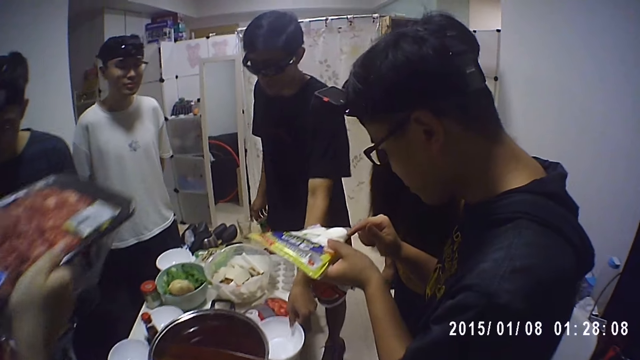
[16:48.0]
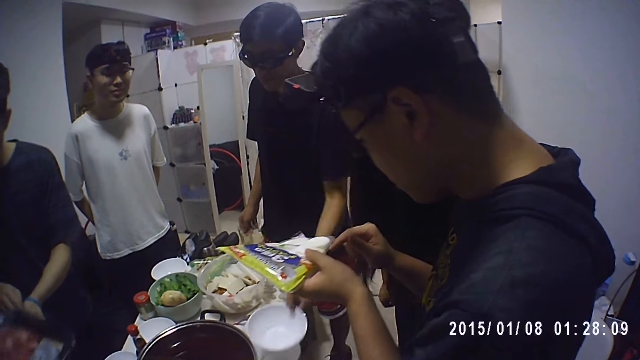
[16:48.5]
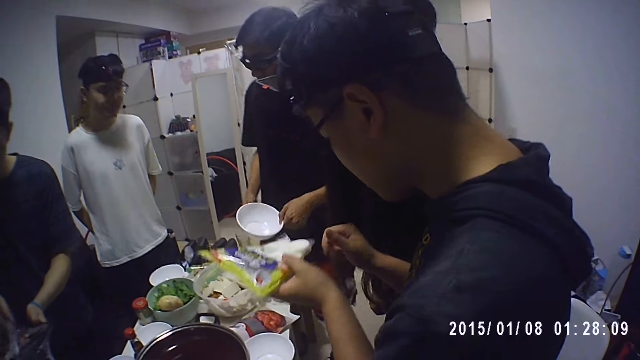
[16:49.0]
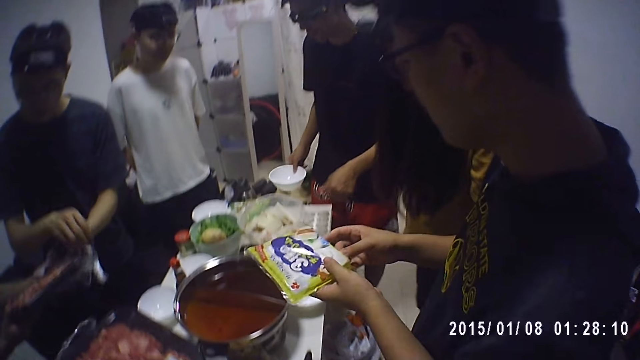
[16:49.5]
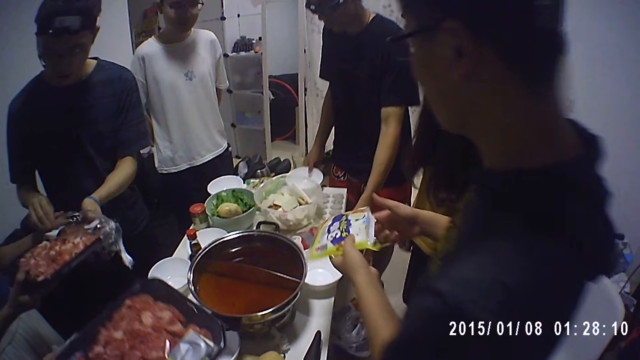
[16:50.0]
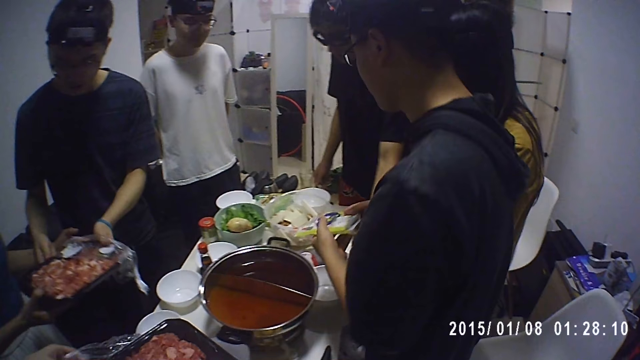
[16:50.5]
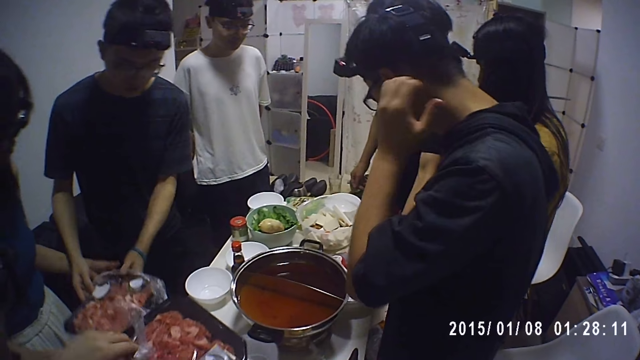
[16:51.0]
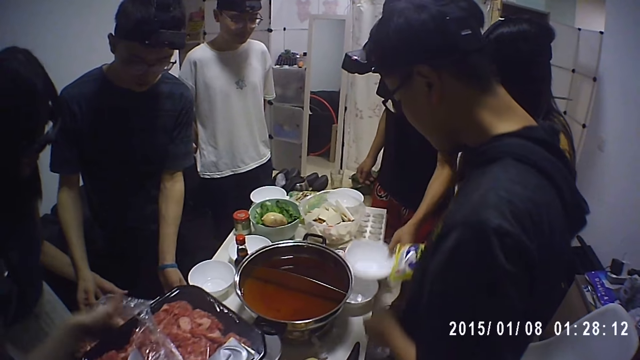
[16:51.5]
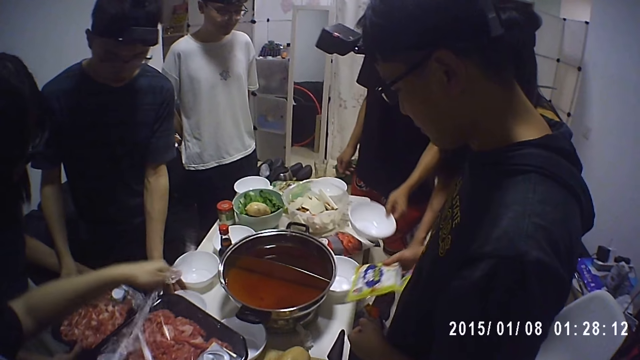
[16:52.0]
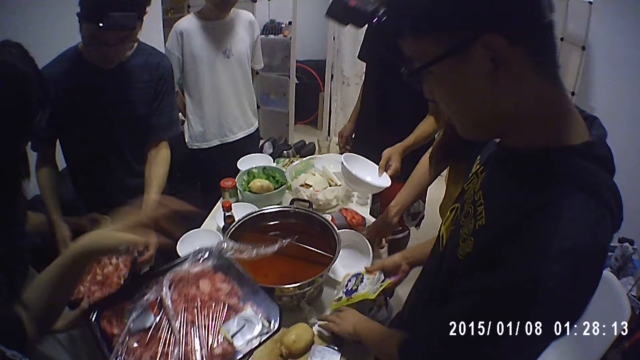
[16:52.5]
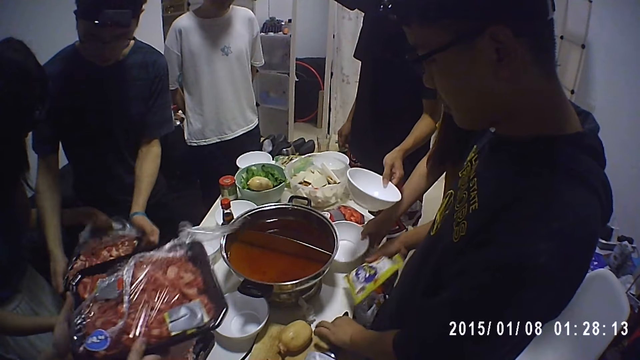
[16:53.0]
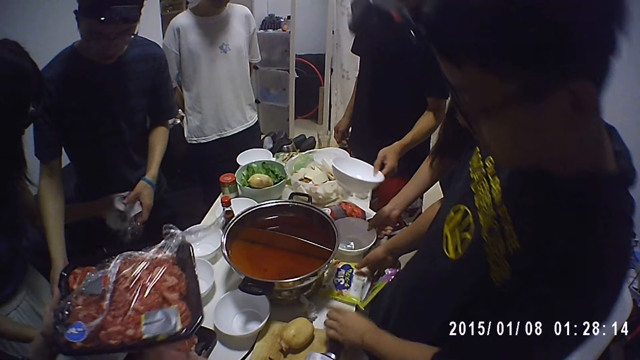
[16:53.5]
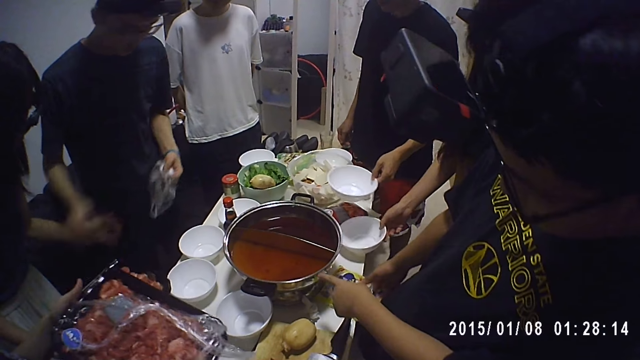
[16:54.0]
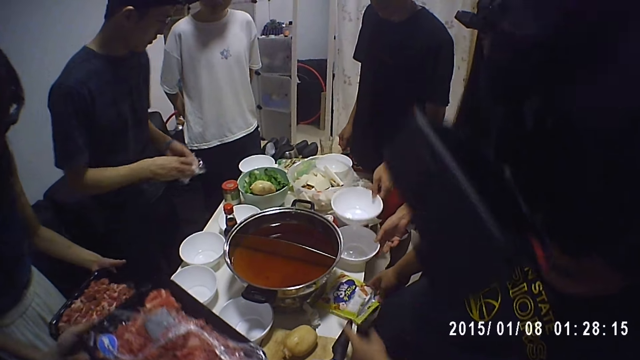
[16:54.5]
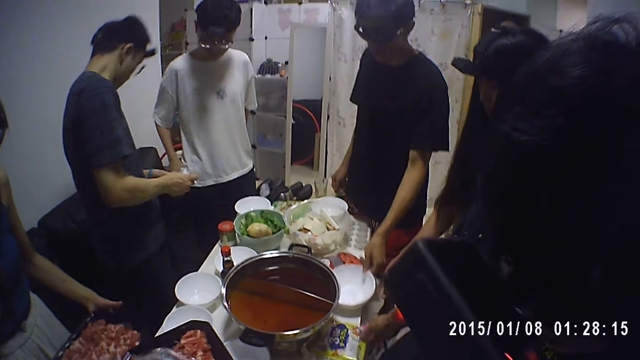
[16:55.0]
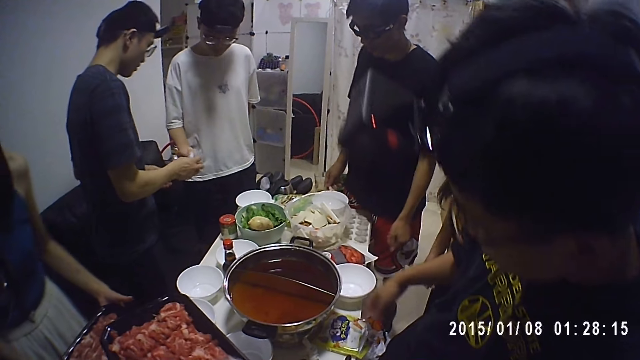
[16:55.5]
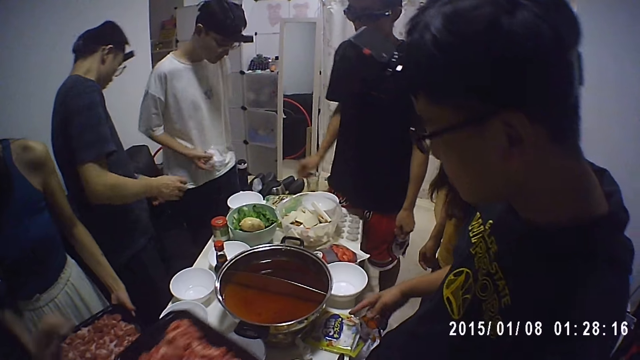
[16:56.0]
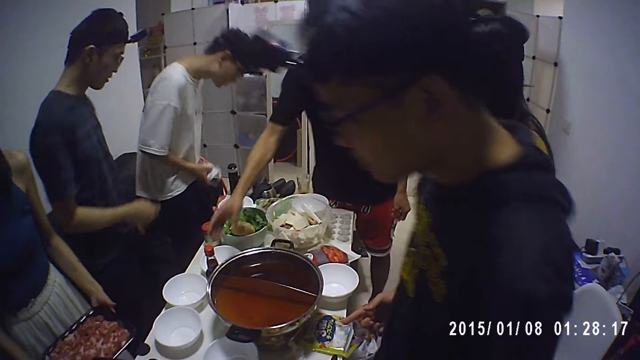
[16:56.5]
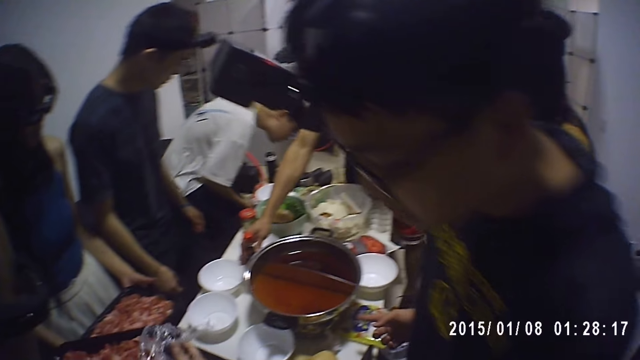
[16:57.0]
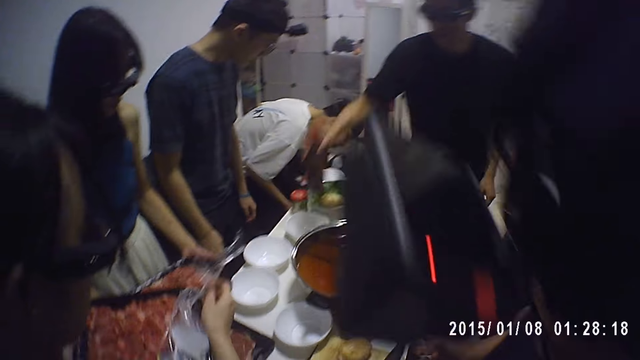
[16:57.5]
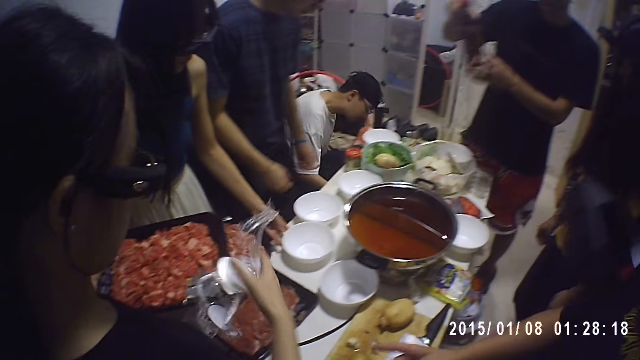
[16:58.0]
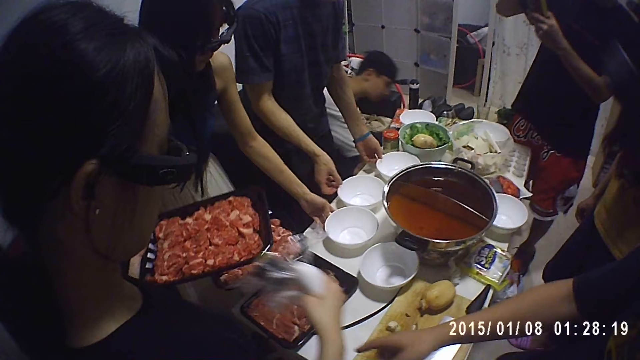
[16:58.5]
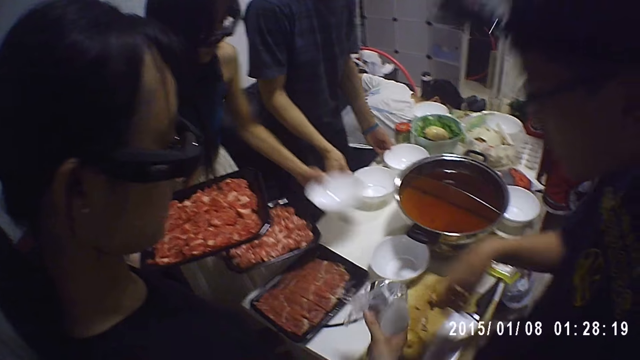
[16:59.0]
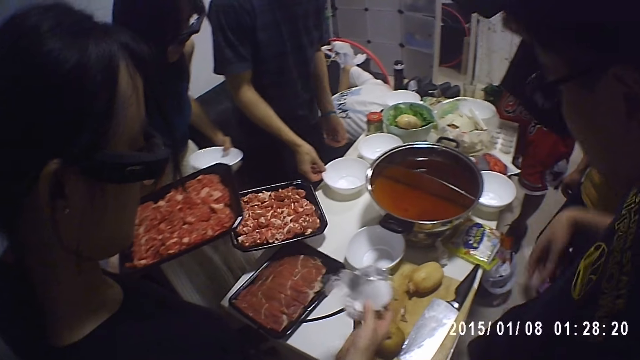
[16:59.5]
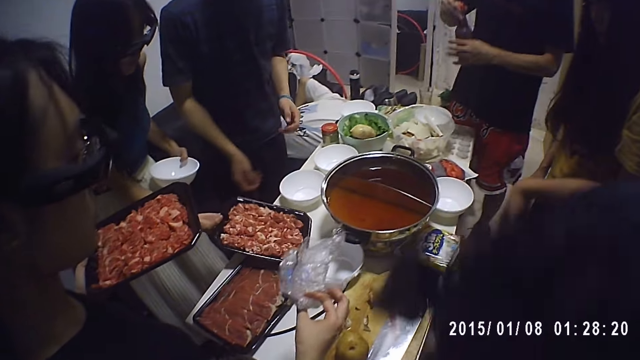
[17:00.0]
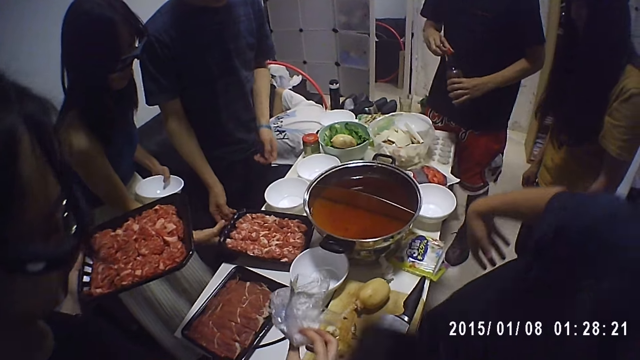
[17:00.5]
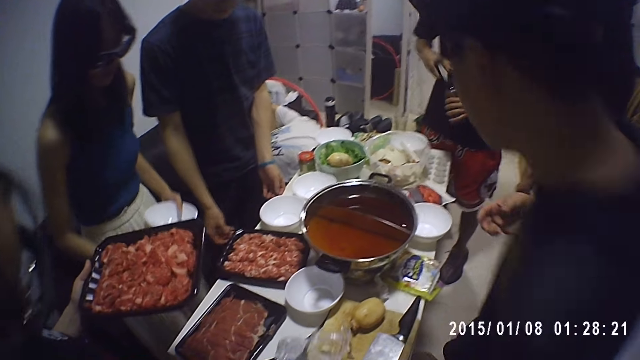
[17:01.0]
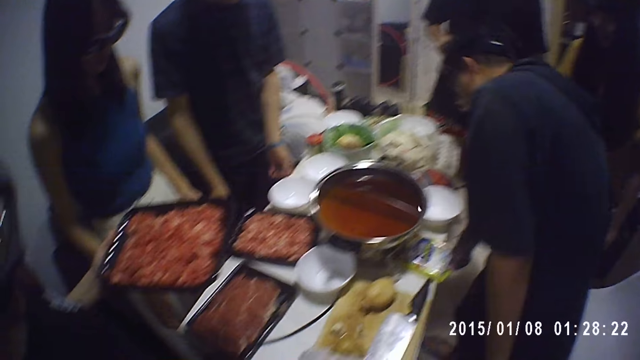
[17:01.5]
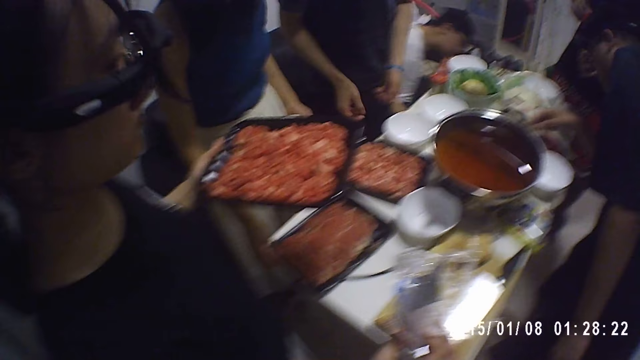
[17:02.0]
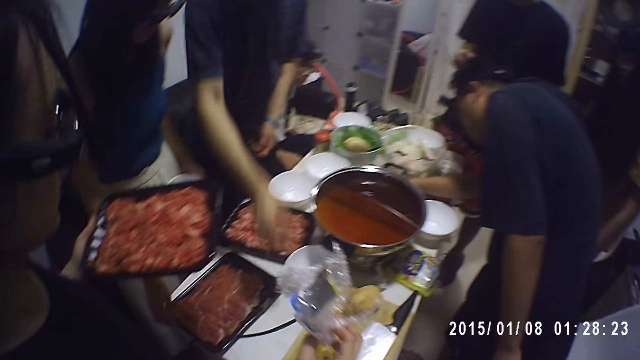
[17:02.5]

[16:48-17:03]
A man picks up the plate on the table with his left hand. The man moves the plate in his left hand to his right hand. The man drops the plate on the table with his right hand. The man picks up the plate on the table with his left hand. Another man drops the pack of yam on the table with his right hand. A third man removes the nylon with his left hand from the pack of meat with a woman. The first man drops the plate in his left hand in the plate on the table. The third man gives the nylon in his right hand to a fourth man. The fourth man throws the nylon in his right hand. The first man picks up a bottle of sauce on the table with his right hand. The woman drops the pack of meat on the table with her right hand. The first man opens the bottle of sauce in his left hand with his right hand.

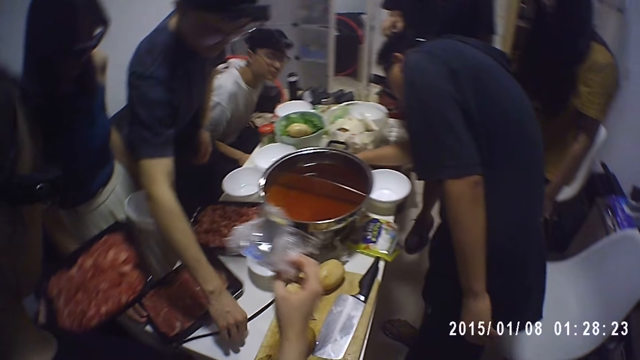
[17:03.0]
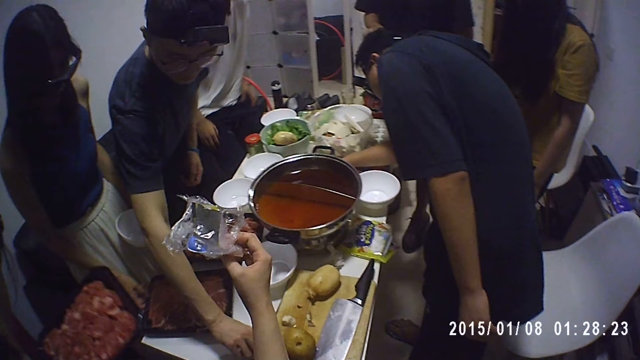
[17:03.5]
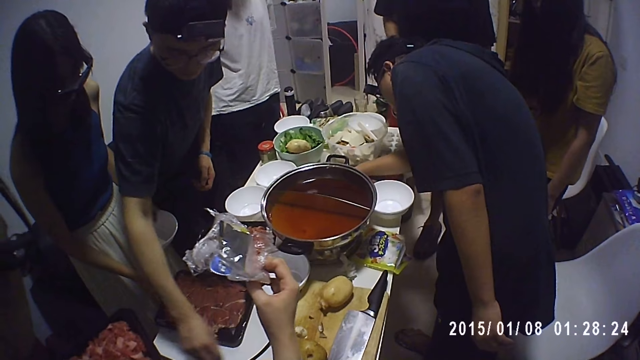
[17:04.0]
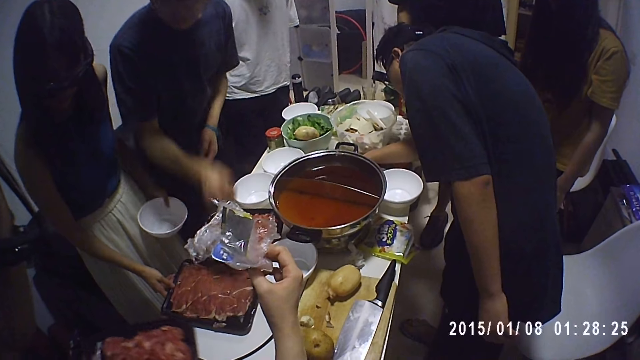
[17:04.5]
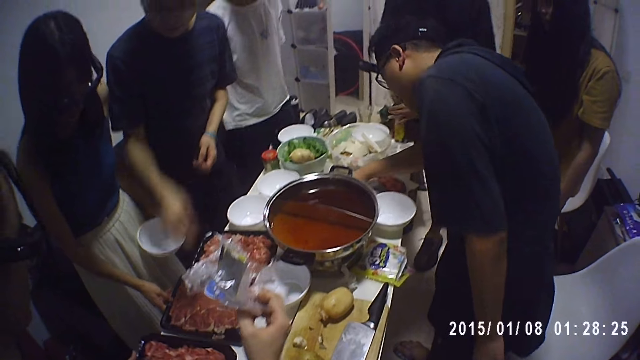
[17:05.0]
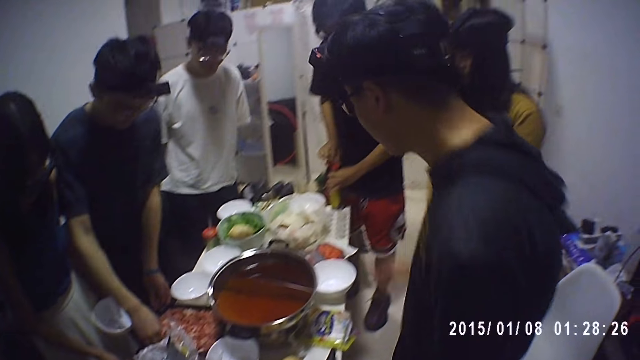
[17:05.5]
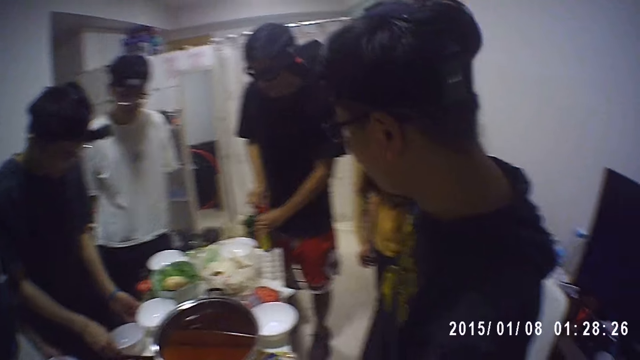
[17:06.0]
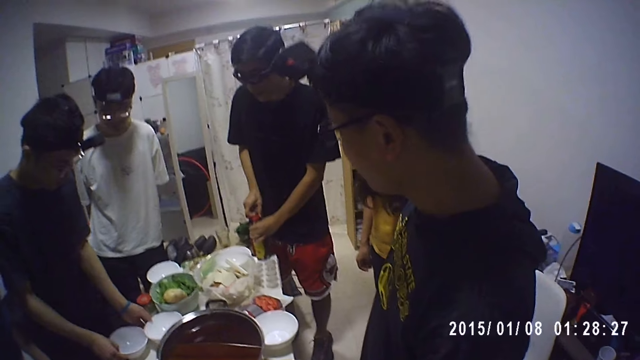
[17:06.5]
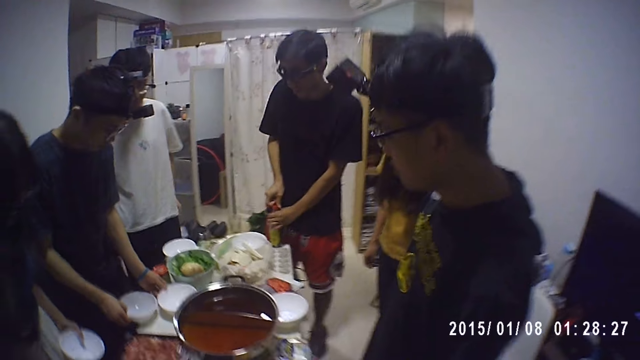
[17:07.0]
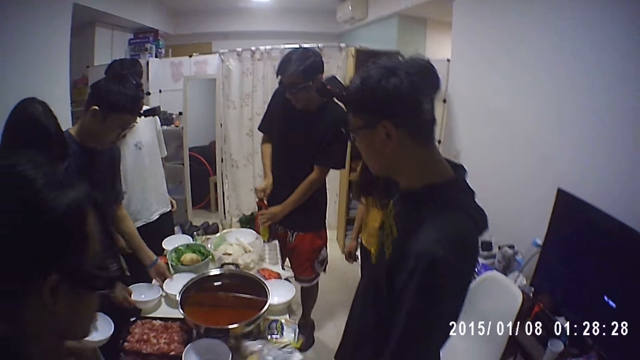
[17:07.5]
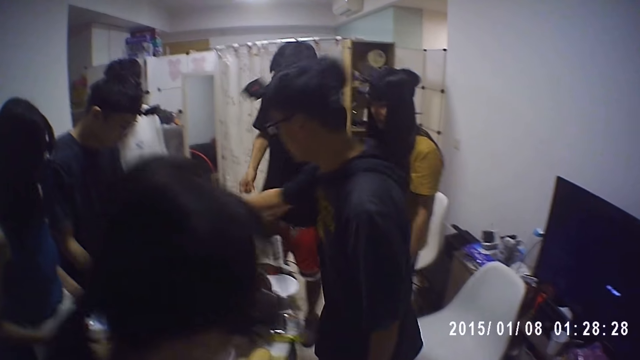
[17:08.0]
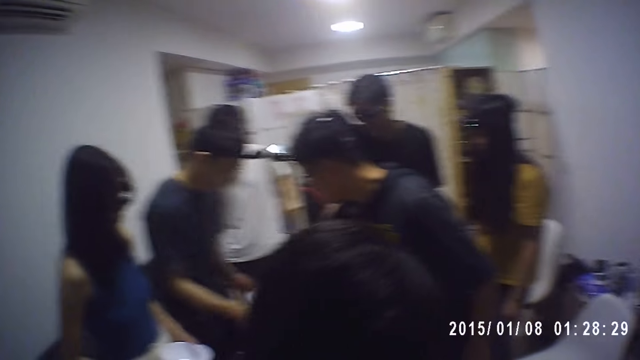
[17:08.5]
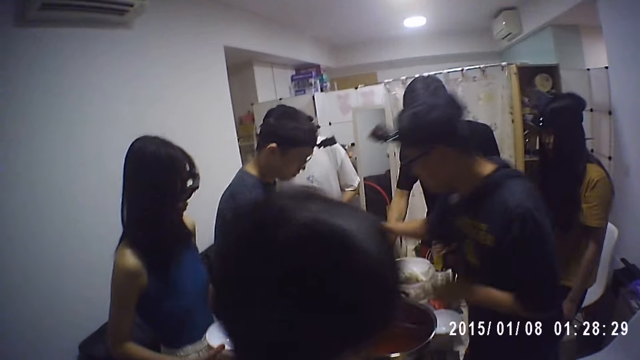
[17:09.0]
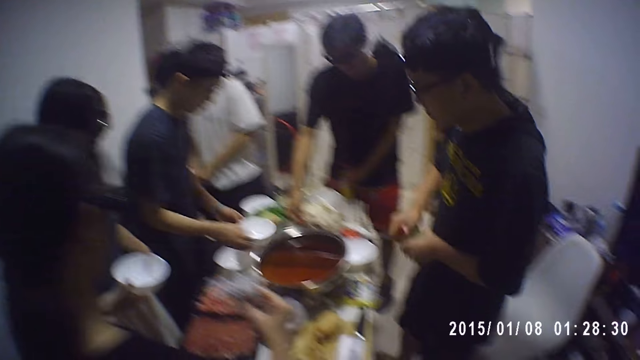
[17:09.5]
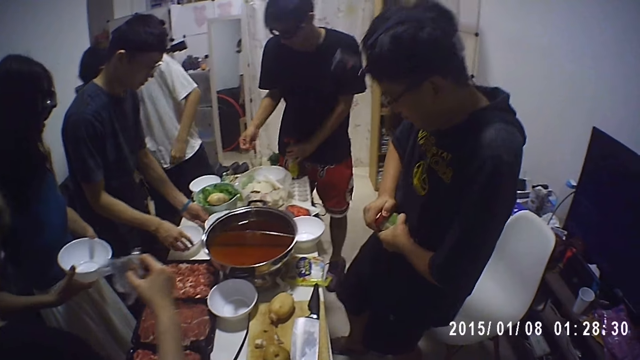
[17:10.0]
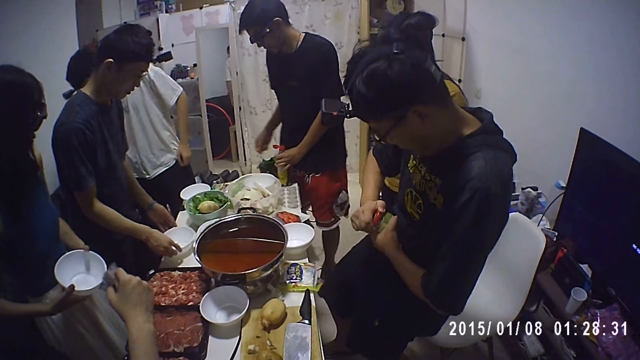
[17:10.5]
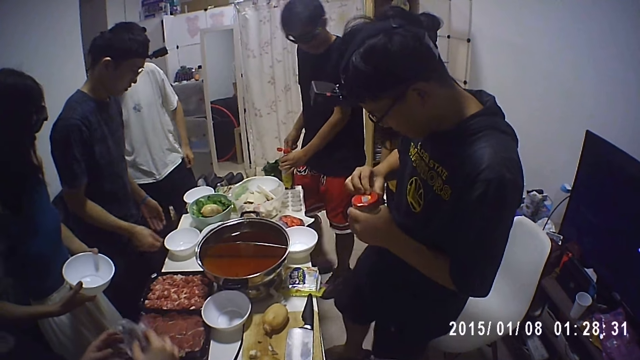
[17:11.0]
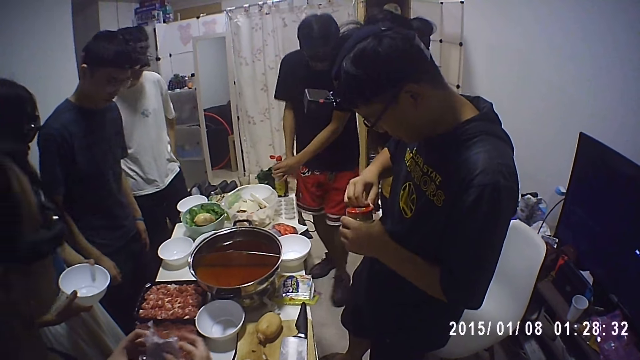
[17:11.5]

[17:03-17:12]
A man opens a jar of sauce with both hands.
